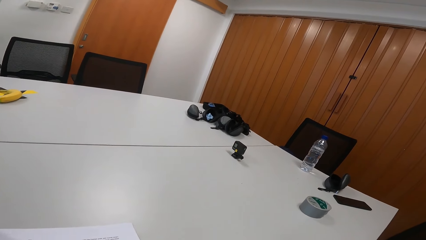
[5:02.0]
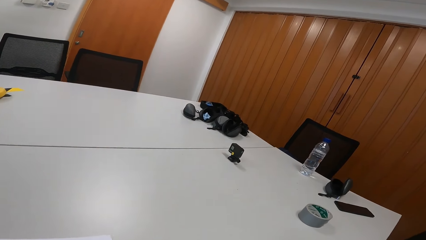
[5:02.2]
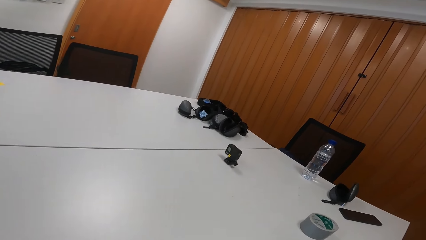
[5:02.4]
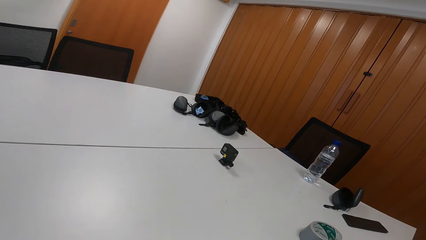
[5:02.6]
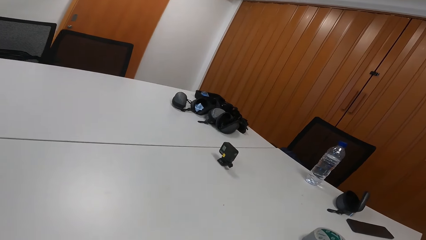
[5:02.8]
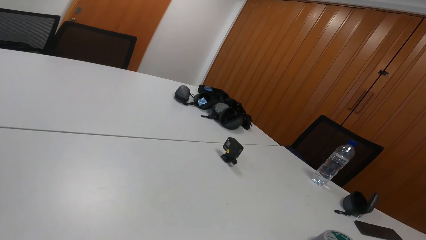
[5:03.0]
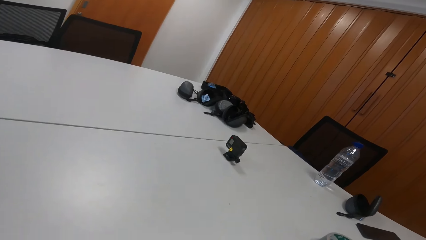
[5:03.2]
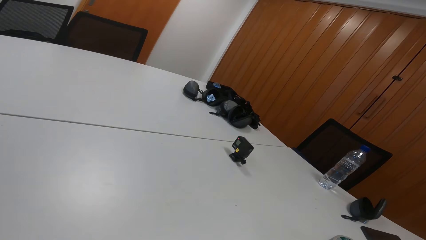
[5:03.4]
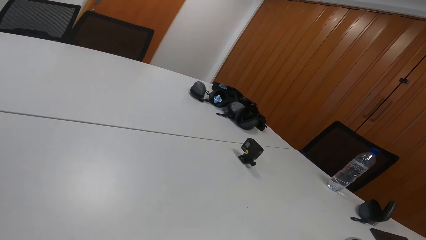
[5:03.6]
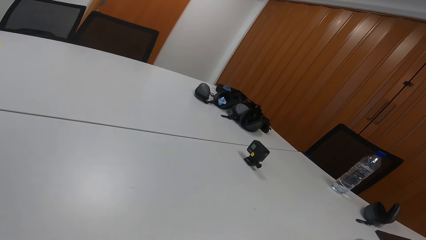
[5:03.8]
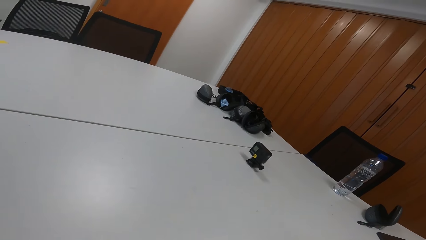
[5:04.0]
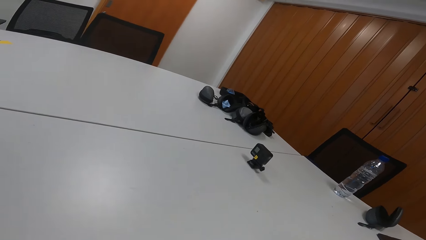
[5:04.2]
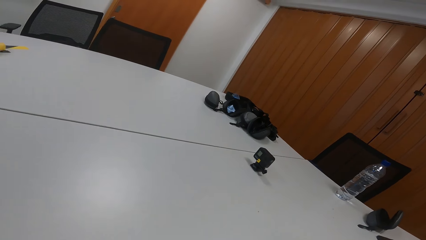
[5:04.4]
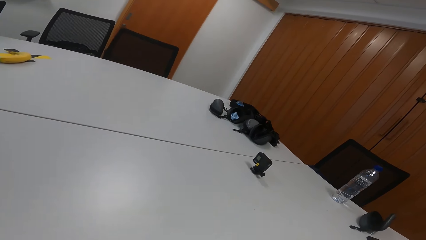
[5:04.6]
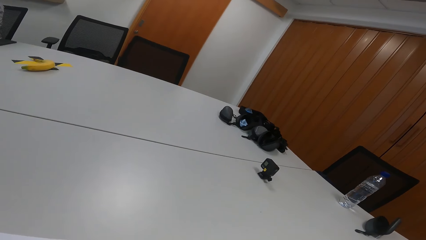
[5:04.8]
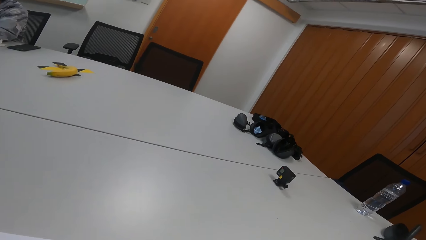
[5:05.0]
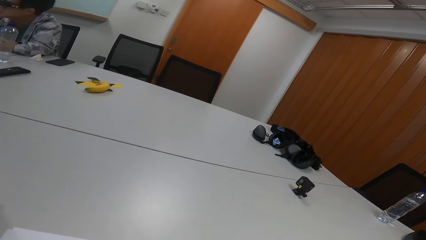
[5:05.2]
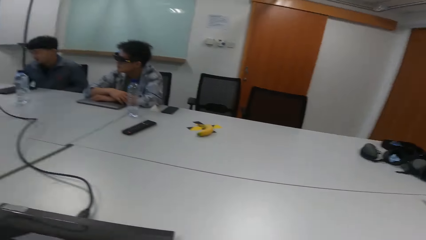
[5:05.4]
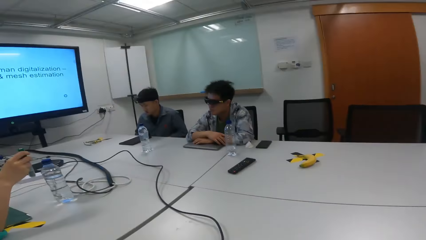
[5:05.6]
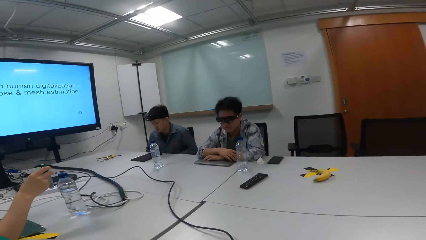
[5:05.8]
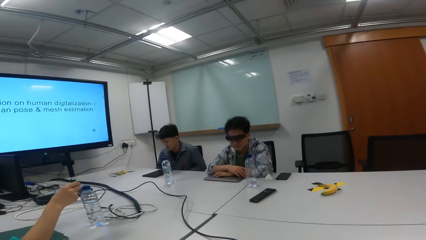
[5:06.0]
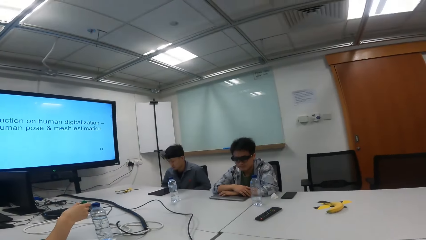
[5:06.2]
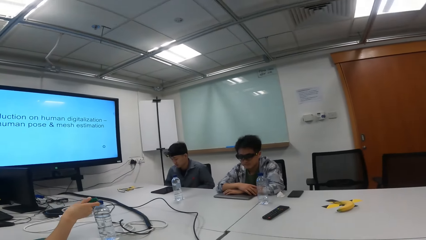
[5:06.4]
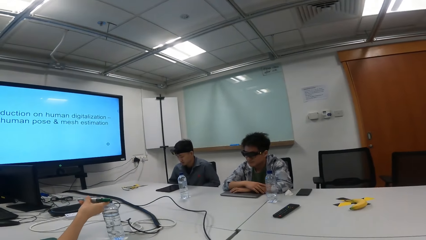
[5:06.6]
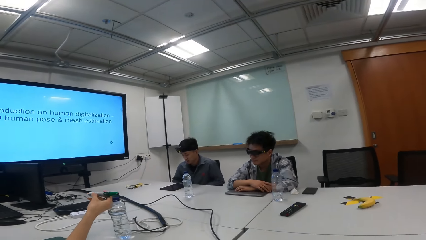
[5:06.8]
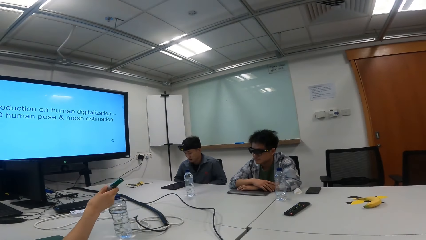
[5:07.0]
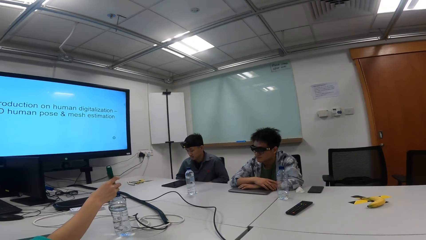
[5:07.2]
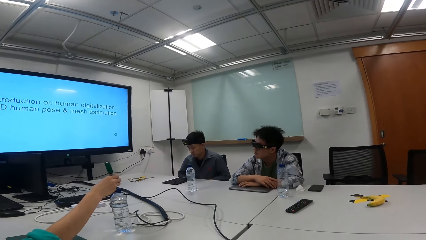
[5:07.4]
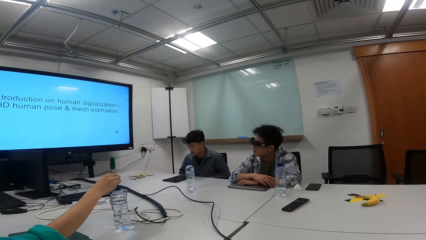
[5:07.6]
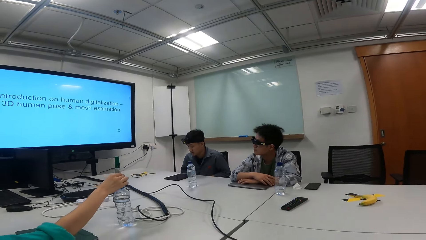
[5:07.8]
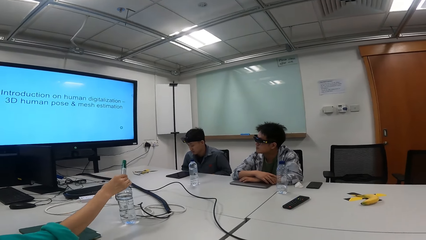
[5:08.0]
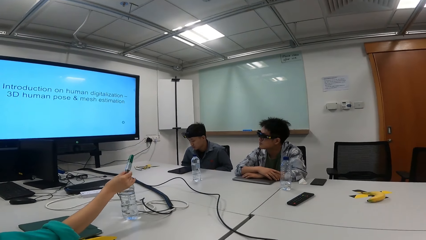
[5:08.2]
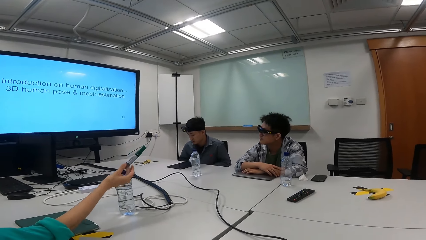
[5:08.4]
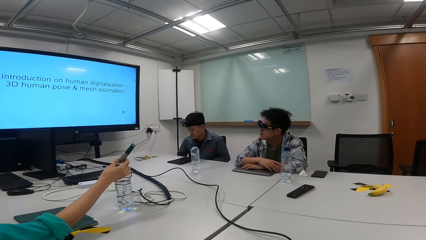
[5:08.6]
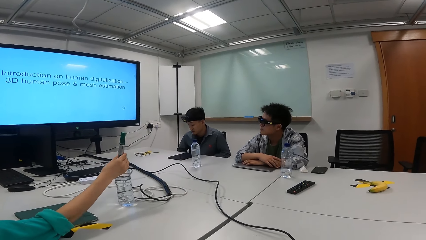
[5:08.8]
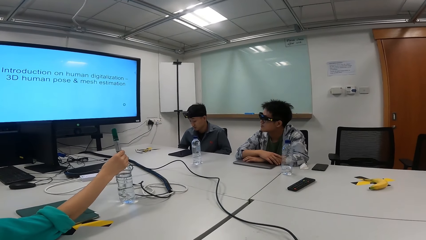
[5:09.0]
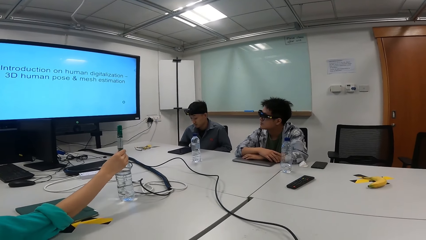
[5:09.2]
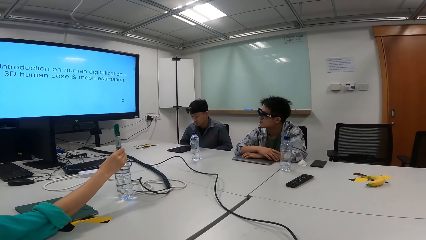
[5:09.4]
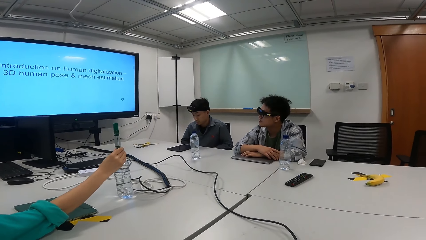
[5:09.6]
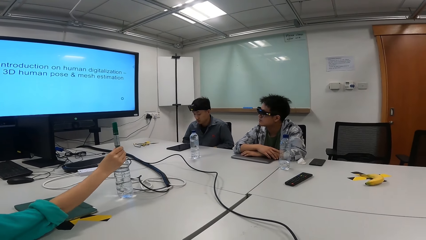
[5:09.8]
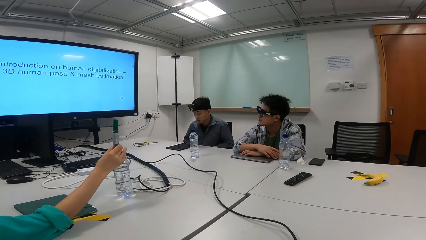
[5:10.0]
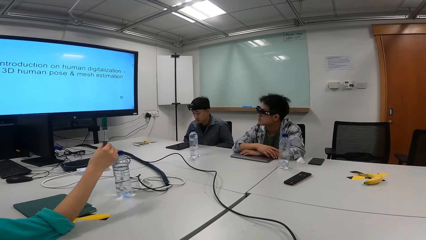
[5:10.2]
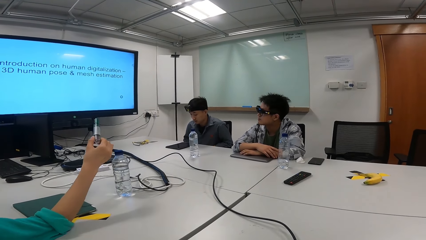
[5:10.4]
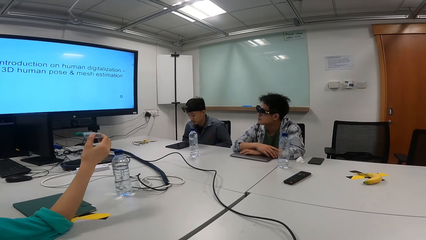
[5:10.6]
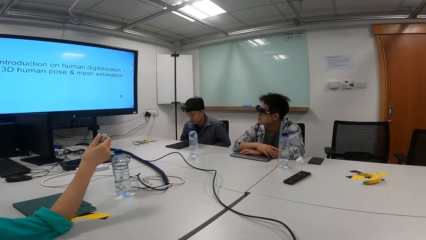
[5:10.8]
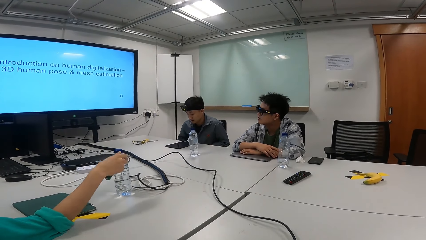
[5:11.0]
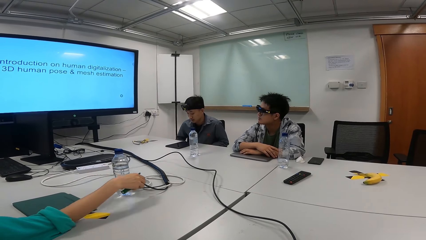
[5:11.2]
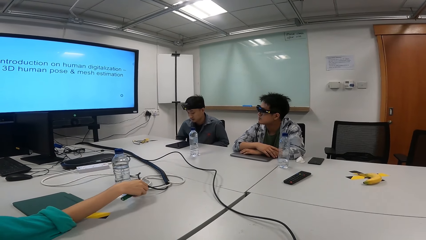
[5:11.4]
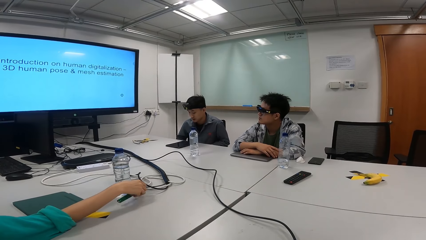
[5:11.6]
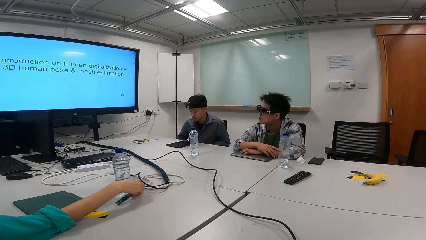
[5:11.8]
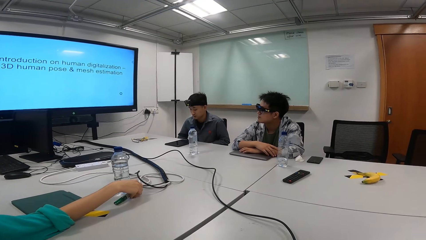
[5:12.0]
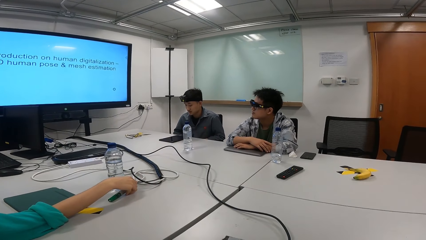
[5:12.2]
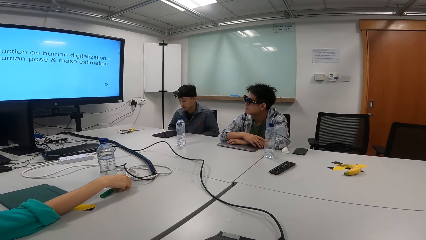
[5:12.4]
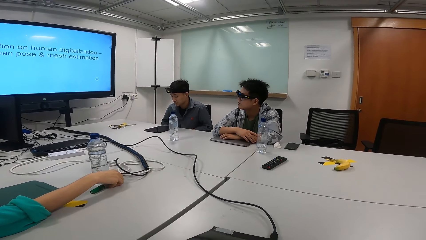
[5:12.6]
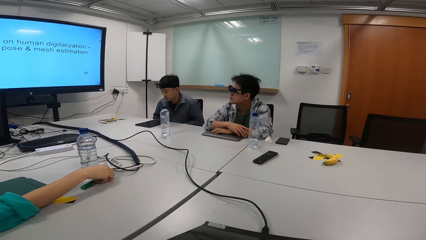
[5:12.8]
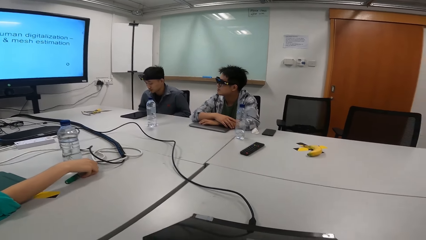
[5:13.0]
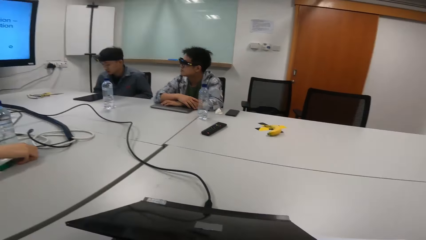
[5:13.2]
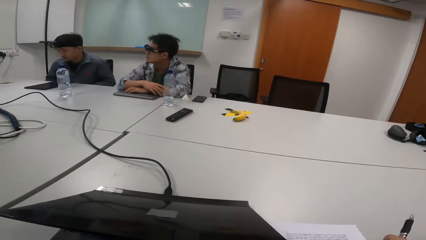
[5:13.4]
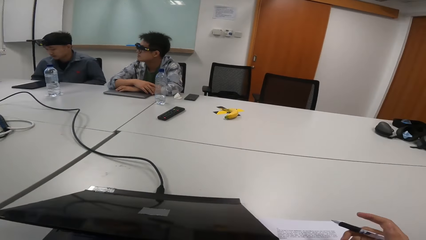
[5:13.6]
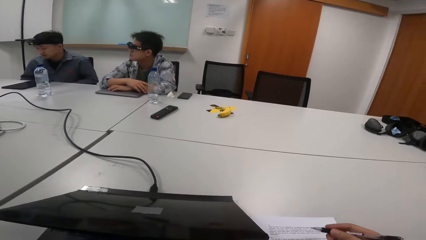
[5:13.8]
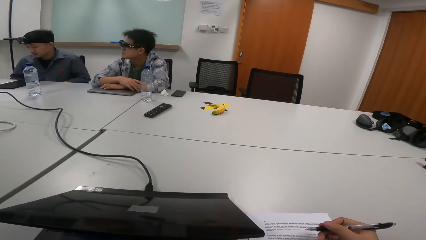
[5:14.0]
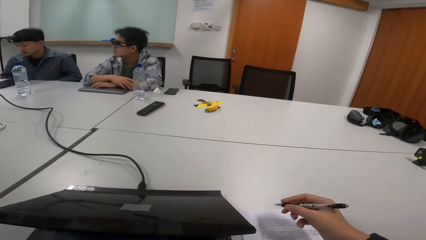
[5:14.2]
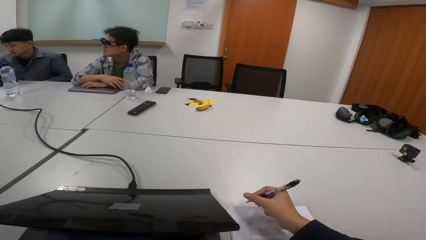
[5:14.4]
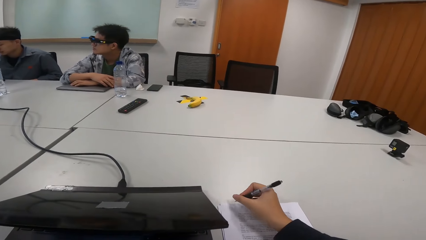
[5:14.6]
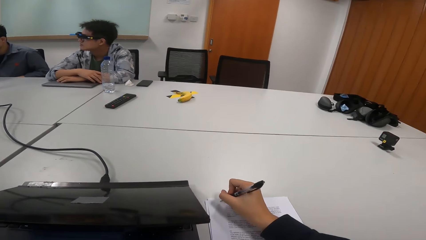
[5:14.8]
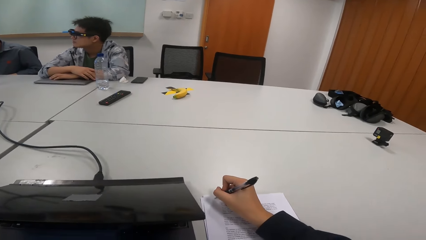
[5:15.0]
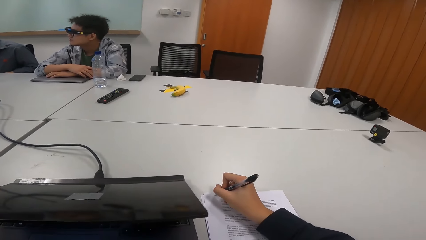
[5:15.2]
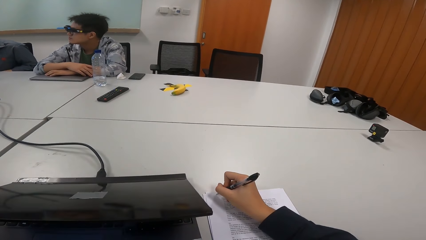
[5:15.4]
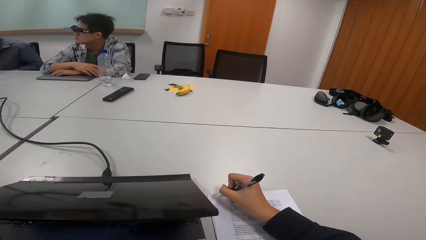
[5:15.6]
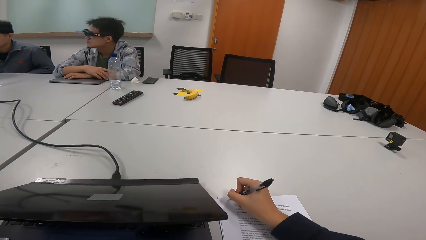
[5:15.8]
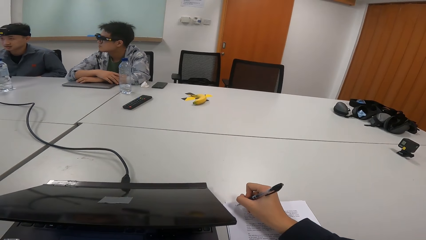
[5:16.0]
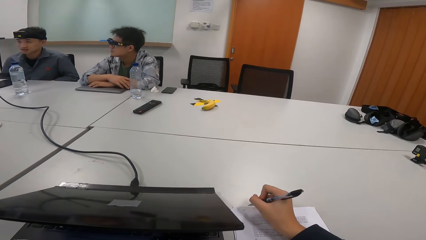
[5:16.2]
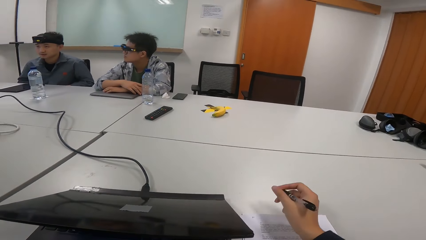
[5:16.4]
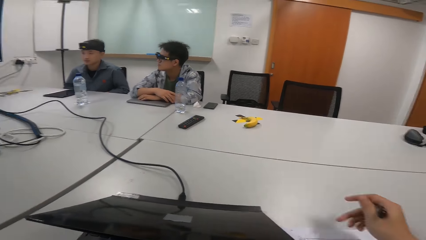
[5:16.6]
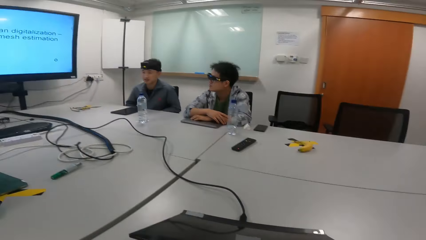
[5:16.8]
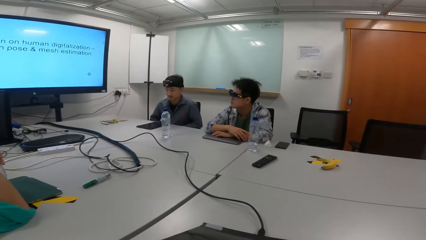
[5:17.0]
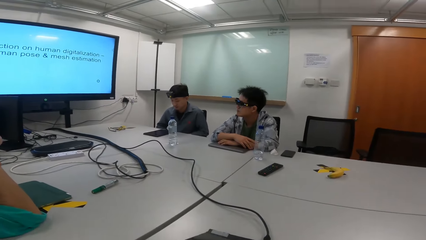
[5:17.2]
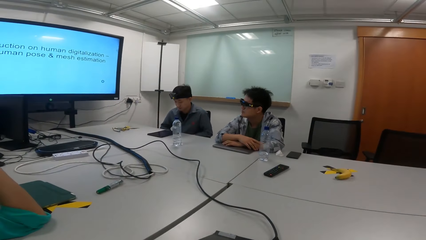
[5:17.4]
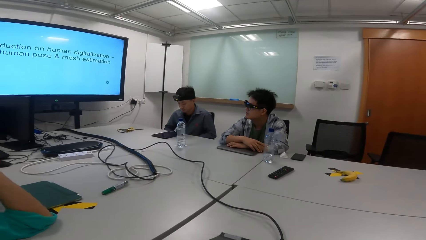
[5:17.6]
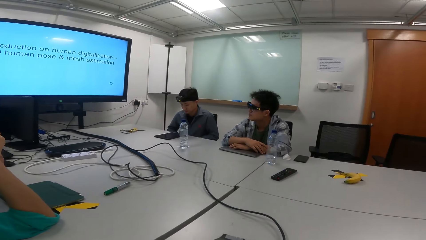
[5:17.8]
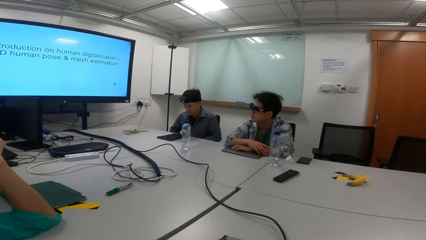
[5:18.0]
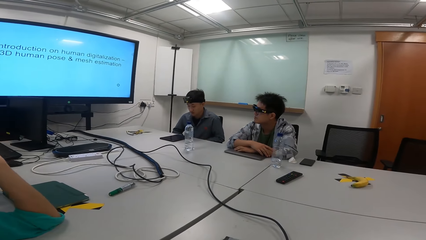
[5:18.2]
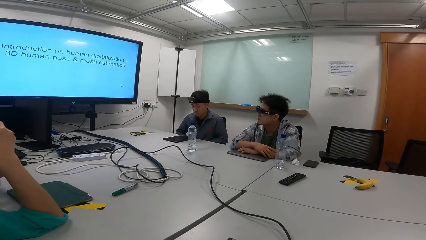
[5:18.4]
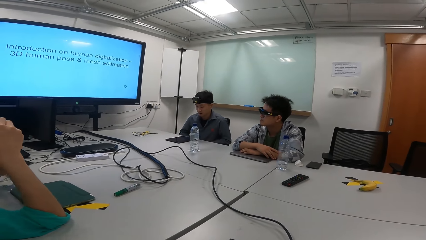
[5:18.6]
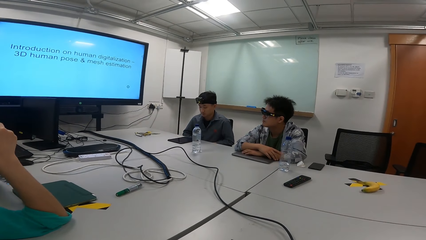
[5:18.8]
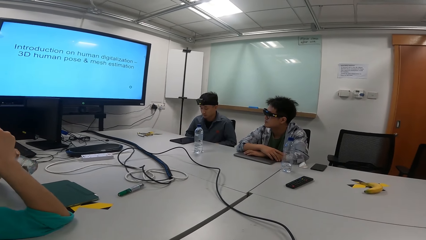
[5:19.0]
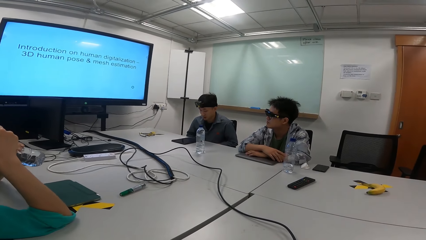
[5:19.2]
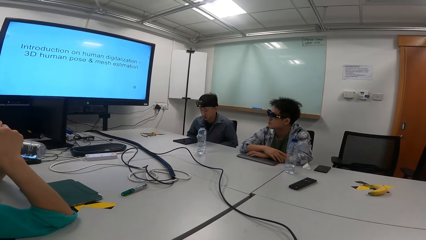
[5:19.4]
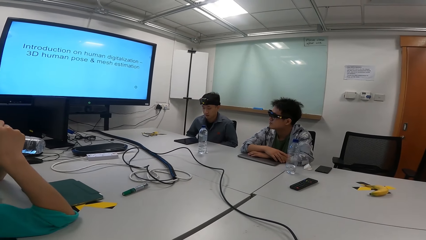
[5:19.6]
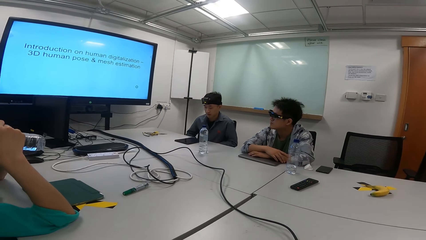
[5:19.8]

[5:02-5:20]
The camera wearer is taking notes. A person adjusts the marker pen in the hand. The person is pointing the pen on top of a bottle of water. The person places the marker pen on the bottle, adjusts the marker pen in the hand and places the marker pen on the table. The camera wearer writes on a paper. The person opens the bottle and drinks water.
